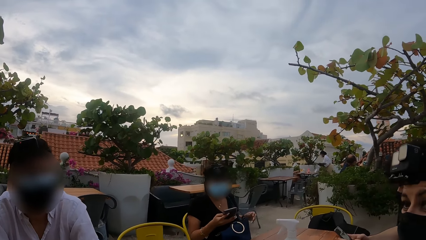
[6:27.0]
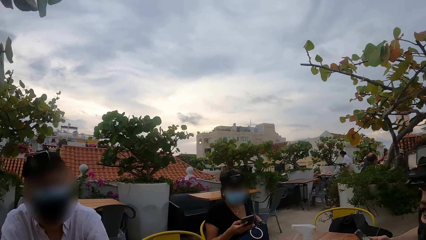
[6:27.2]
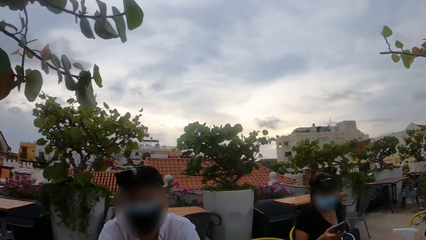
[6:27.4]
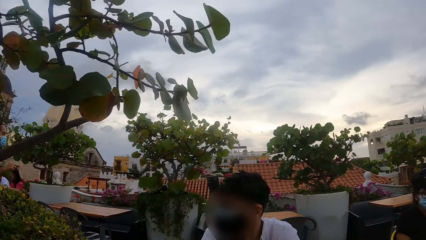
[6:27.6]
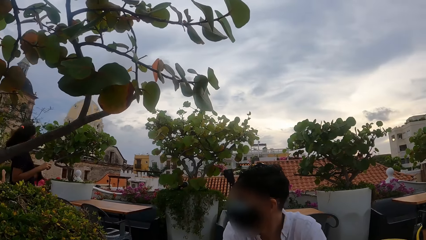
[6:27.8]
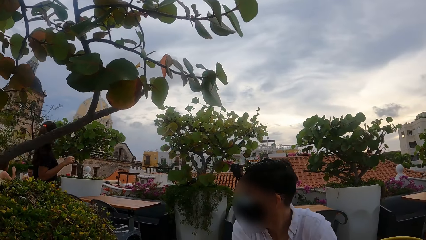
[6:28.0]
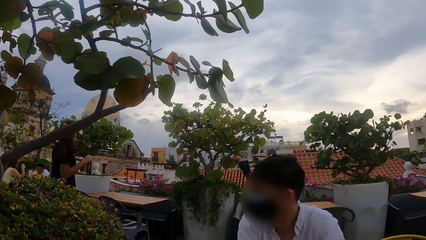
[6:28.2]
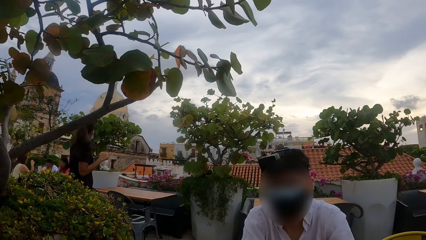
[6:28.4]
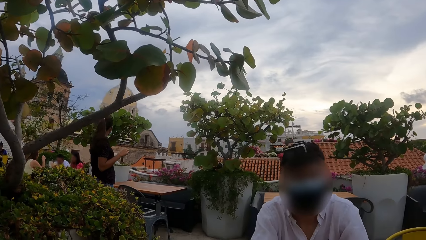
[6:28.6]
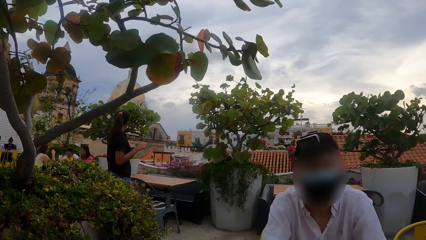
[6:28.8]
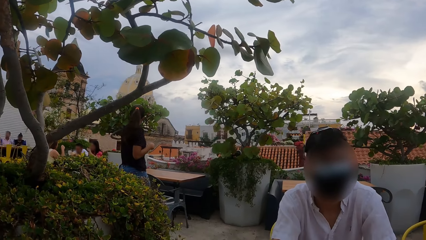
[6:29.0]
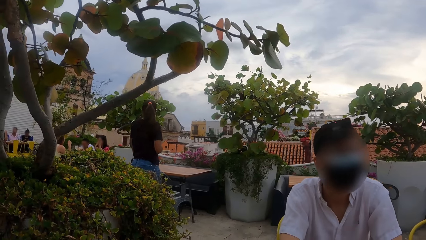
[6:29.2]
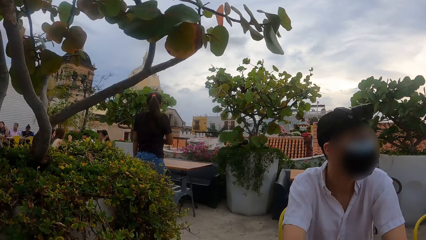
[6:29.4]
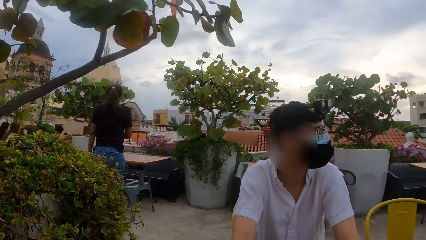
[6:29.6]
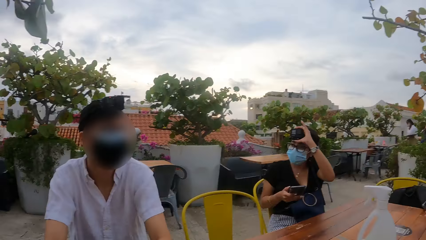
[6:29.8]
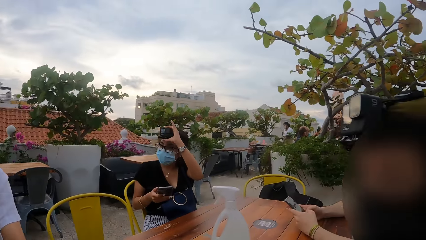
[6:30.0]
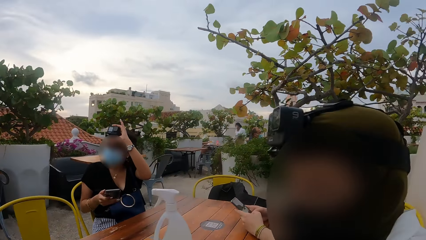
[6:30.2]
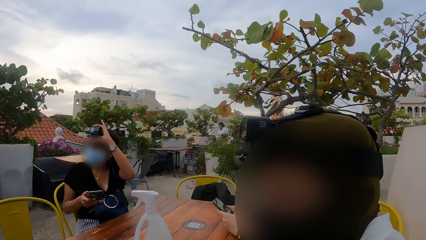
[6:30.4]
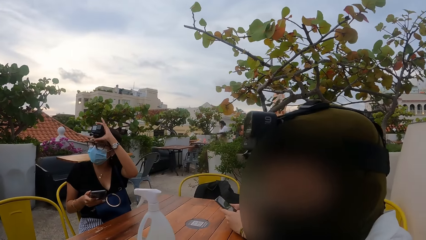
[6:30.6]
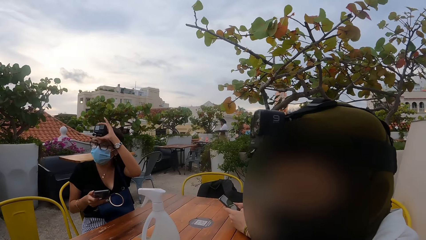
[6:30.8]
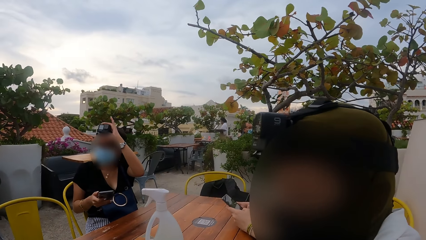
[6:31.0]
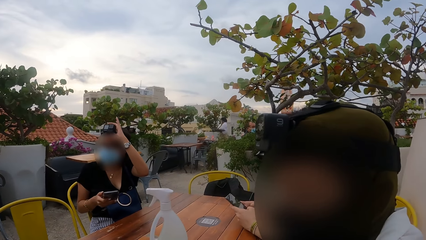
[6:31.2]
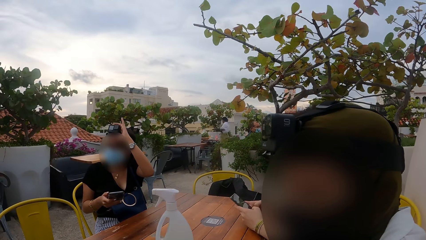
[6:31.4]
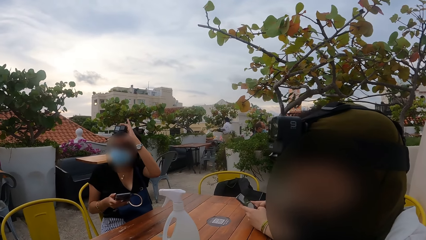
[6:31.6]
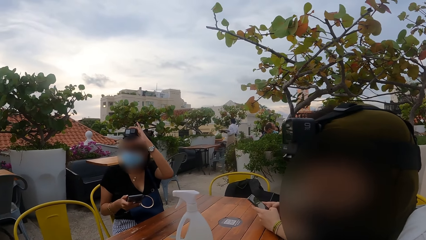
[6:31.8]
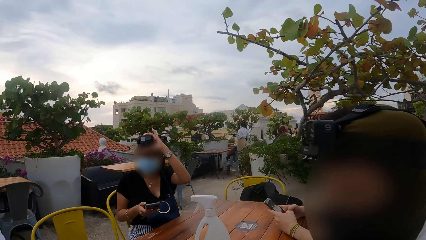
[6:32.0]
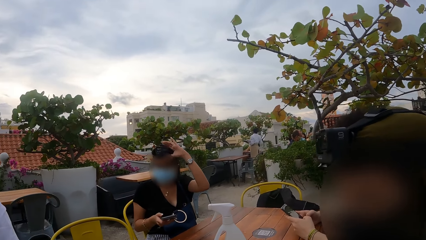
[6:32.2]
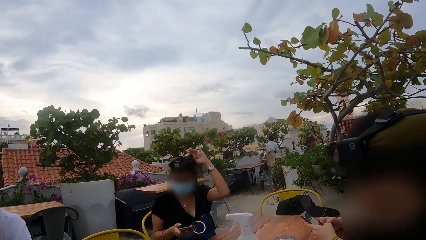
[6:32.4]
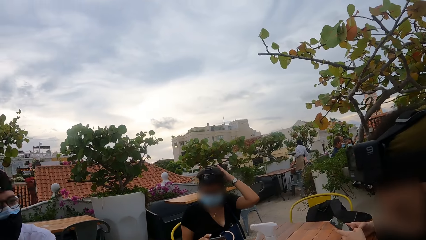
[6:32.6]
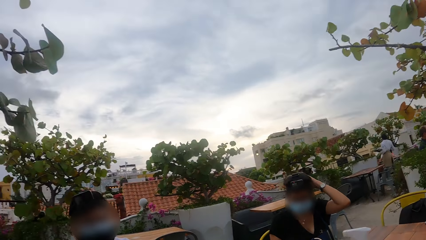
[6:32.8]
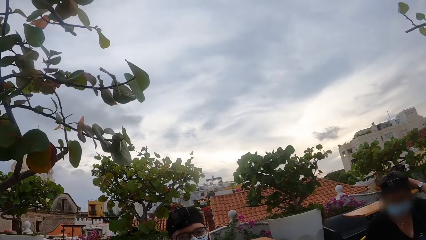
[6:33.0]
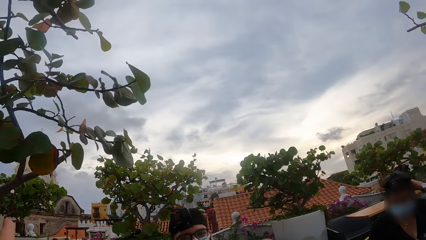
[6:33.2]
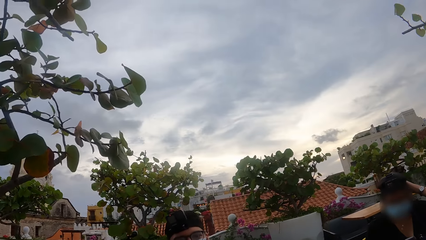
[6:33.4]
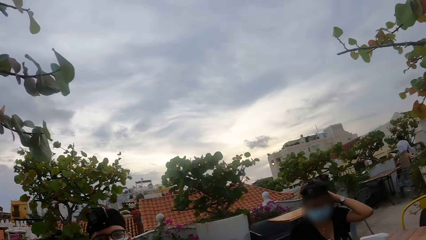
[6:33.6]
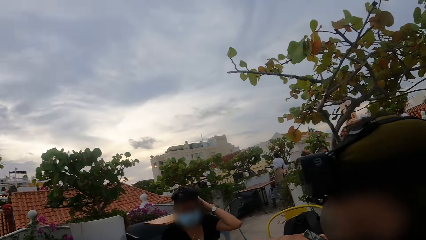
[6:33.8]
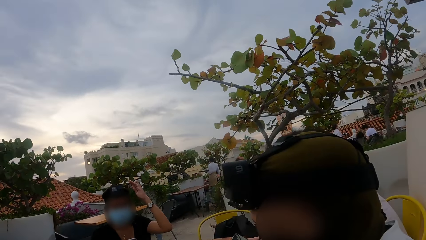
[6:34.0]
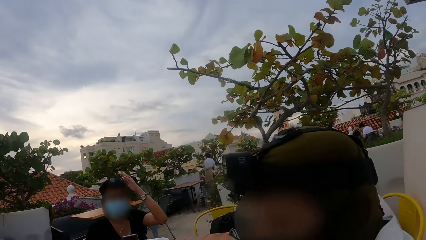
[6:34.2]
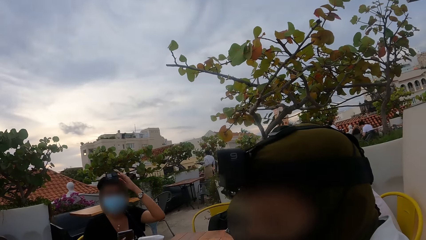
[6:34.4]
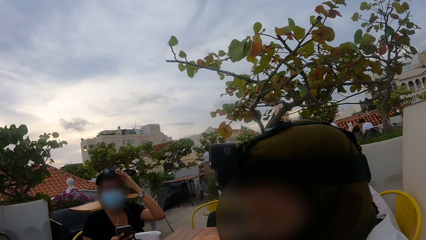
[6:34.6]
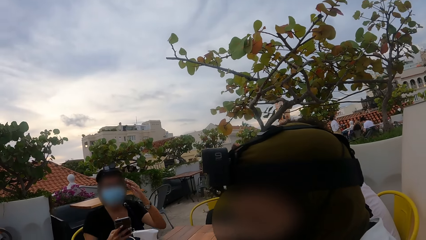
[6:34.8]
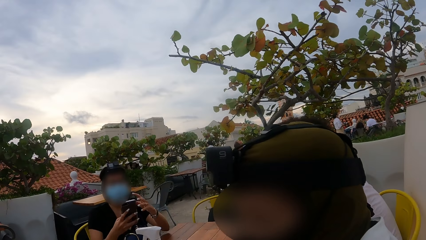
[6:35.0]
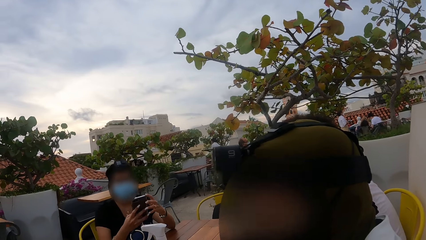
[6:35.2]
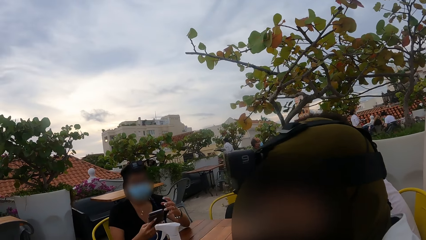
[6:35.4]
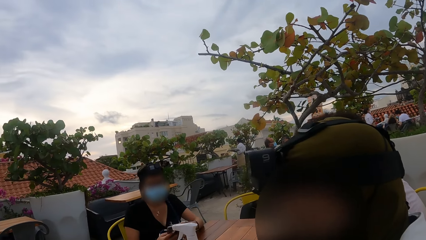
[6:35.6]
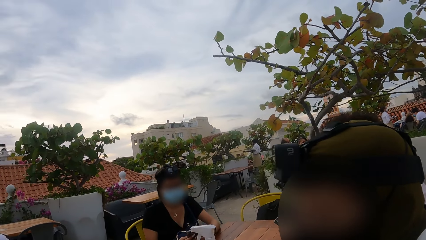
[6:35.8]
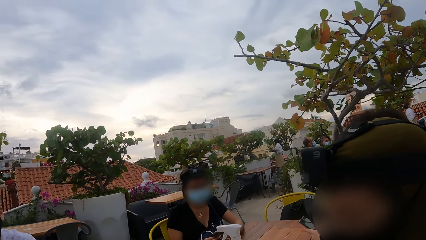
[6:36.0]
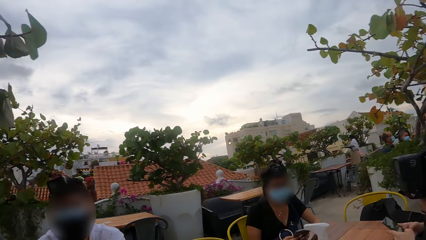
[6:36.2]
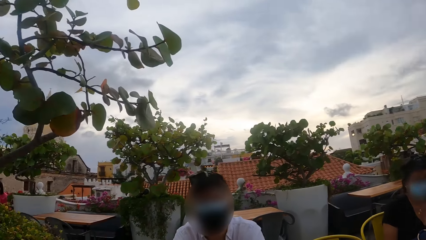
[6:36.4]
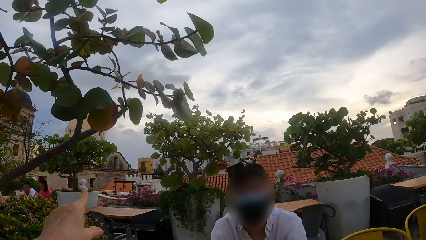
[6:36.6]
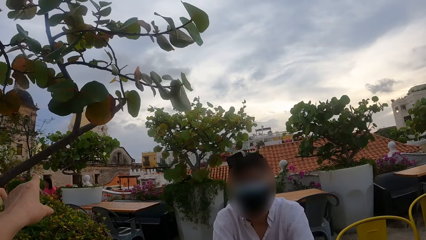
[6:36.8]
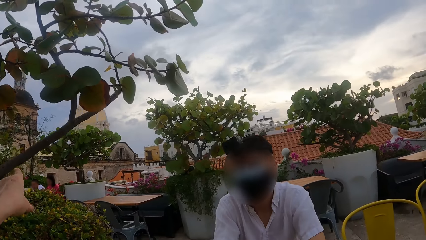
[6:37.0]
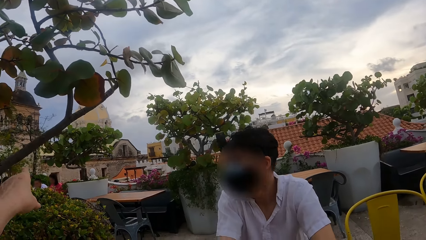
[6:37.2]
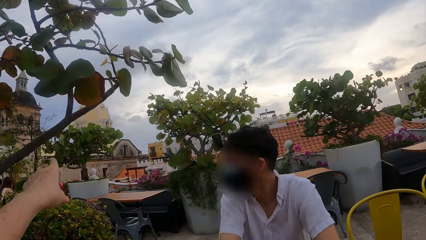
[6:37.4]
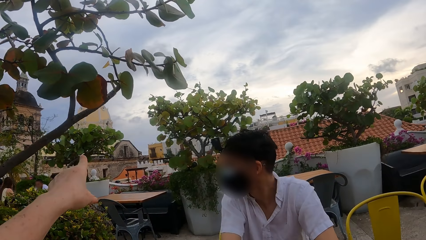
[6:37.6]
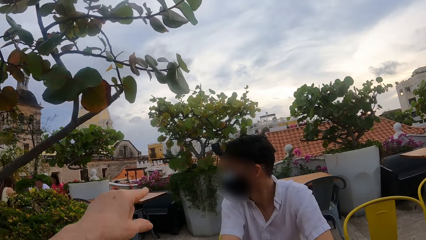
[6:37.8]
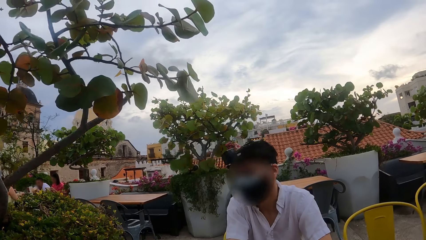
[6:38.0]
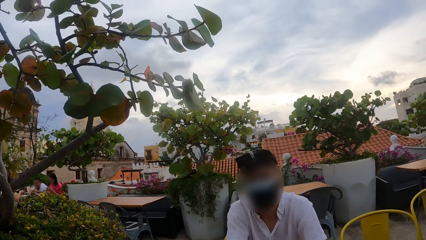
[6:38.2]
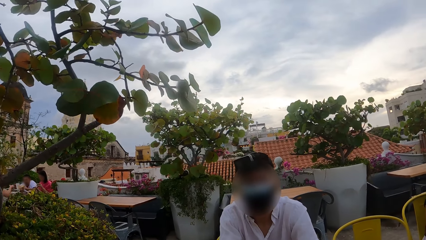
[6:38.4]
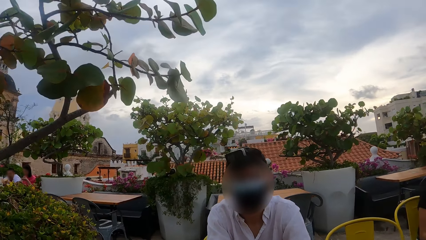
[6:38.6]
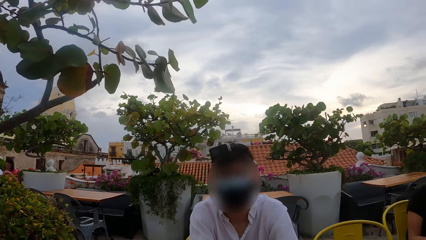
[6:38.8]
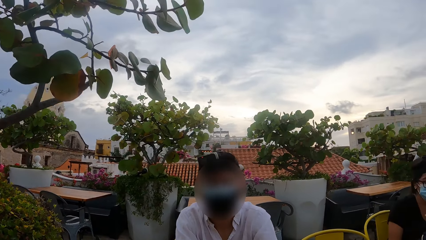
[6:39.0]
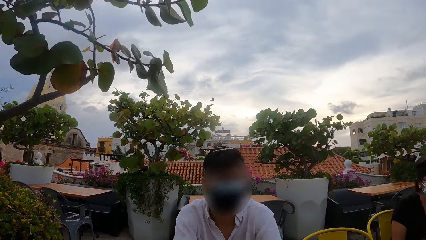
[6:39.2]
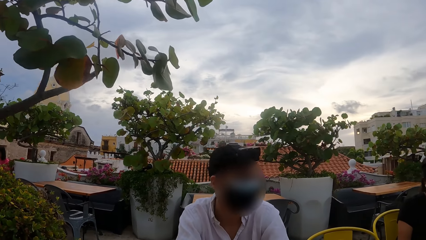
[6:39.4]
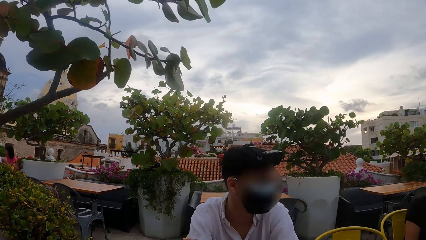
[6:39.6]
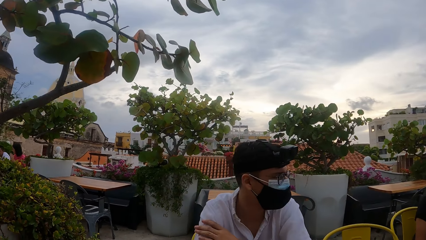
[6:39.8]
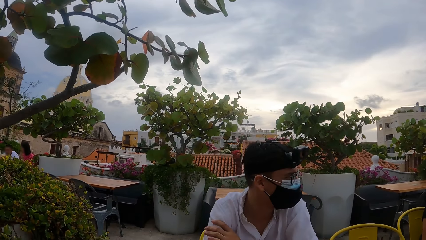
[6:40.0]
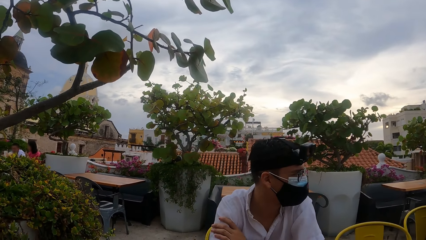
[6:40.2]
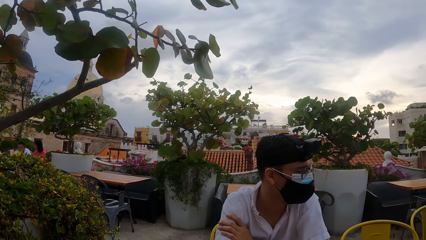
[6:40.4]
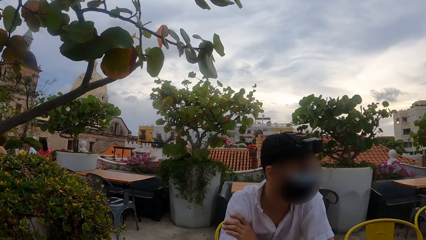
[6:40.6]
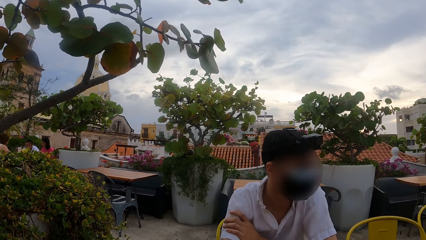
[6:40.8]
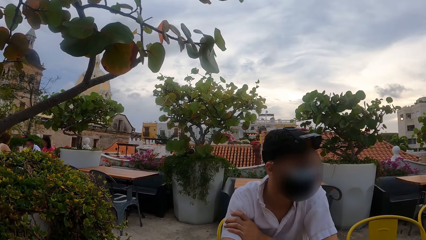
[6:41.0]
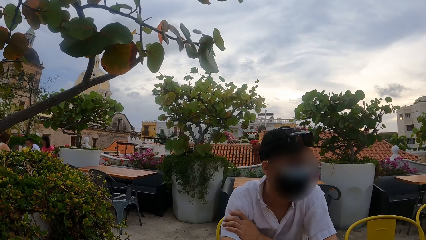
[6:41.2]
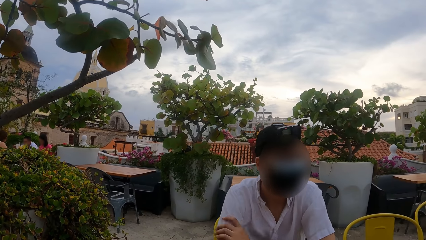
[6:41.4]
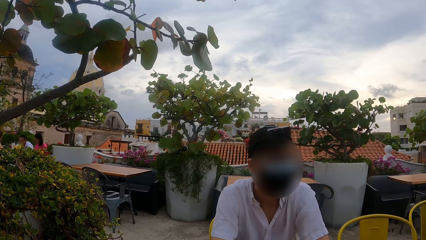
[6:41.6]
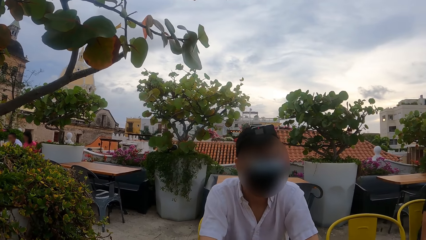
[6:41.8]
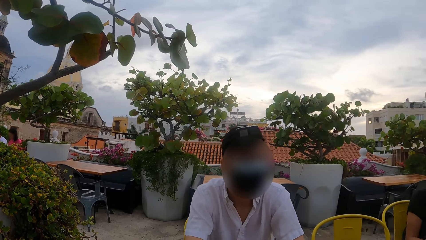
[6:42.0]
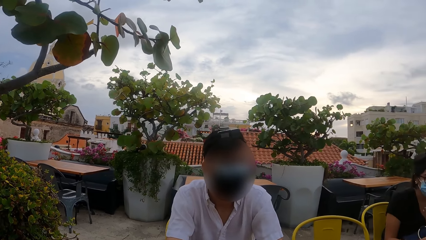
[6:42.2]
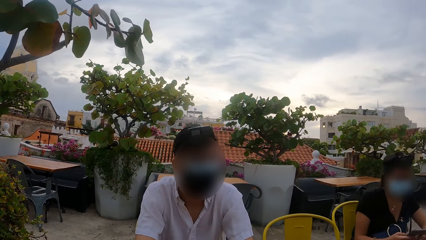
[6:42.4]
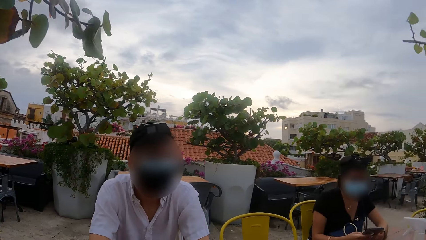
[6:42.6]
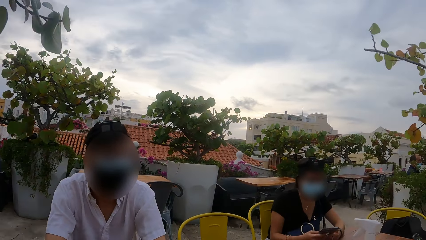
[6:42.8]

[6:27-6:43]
A woman holds the headcam on her hand with her left hand. A man presses a phone with both hands. The camera wearer looks at another woman. They look around the environment. They point with their left hand at some buildings. They look around the environment. Another man talks to colleagues. The first woman operates the phone with both hands.
